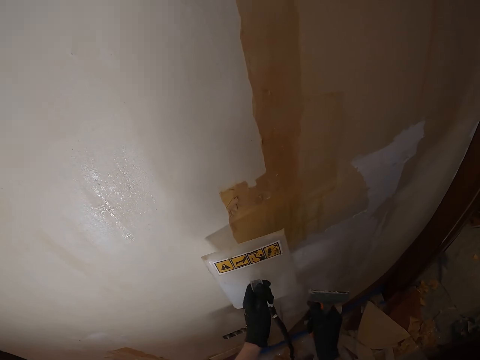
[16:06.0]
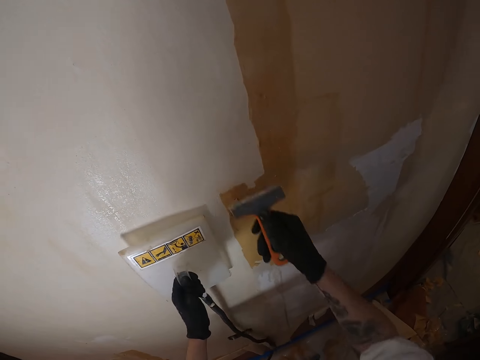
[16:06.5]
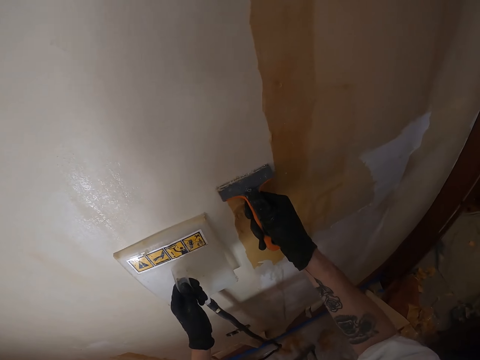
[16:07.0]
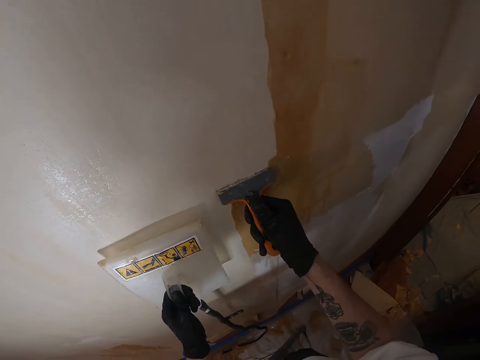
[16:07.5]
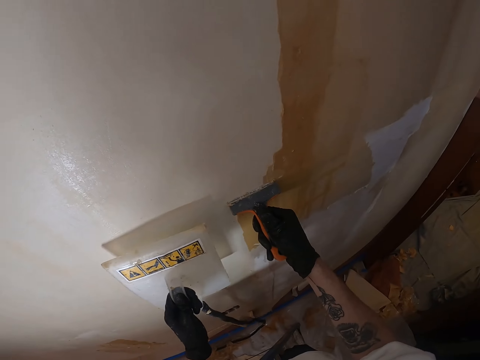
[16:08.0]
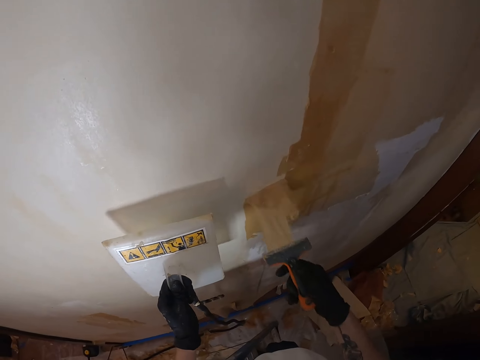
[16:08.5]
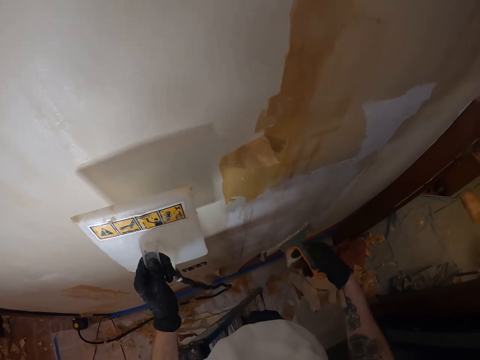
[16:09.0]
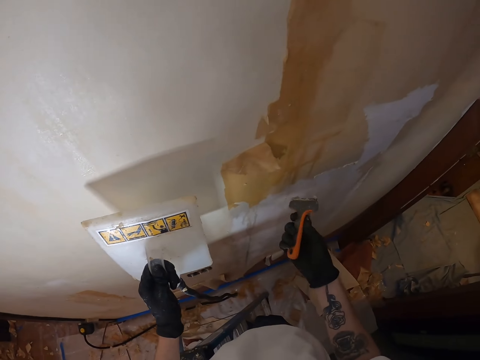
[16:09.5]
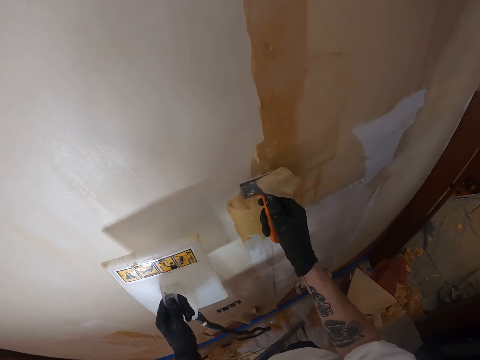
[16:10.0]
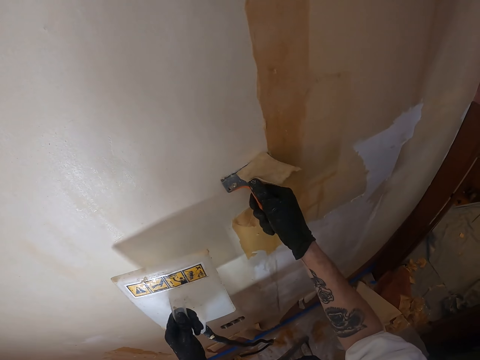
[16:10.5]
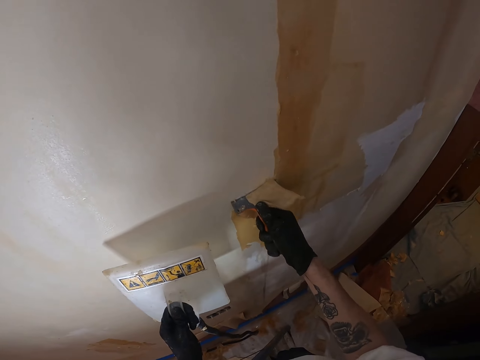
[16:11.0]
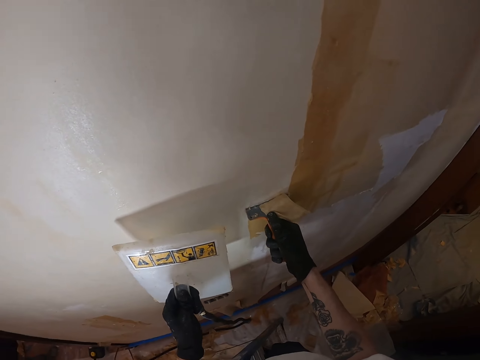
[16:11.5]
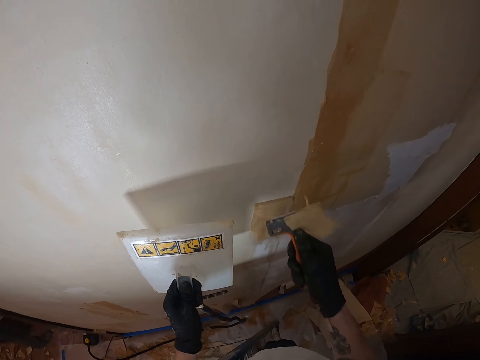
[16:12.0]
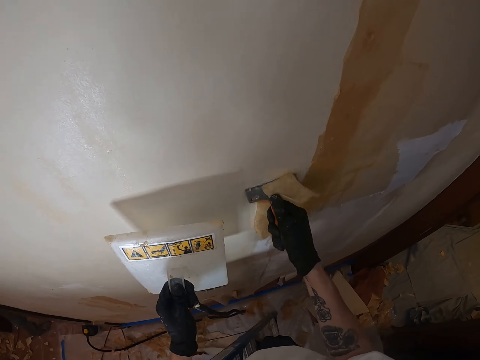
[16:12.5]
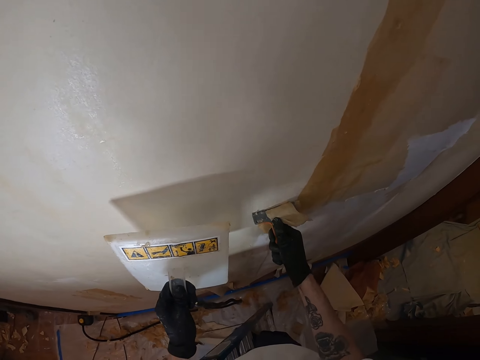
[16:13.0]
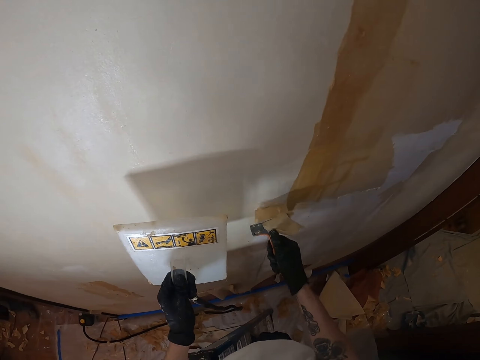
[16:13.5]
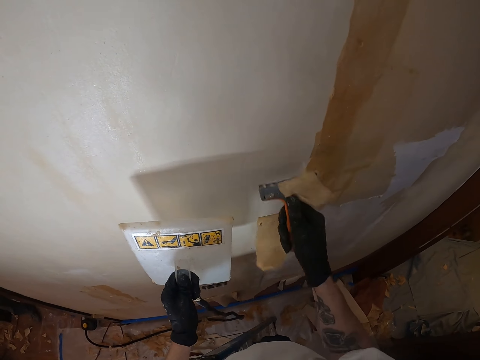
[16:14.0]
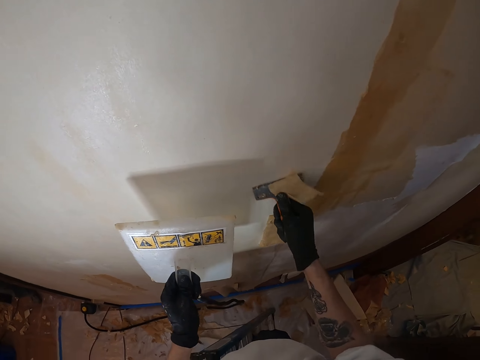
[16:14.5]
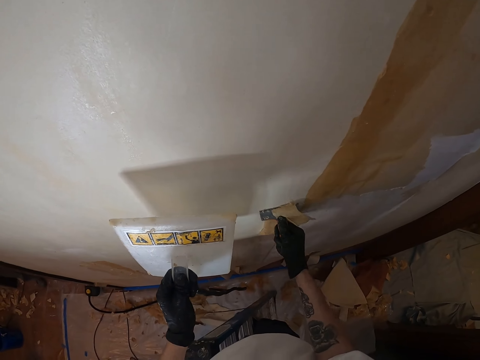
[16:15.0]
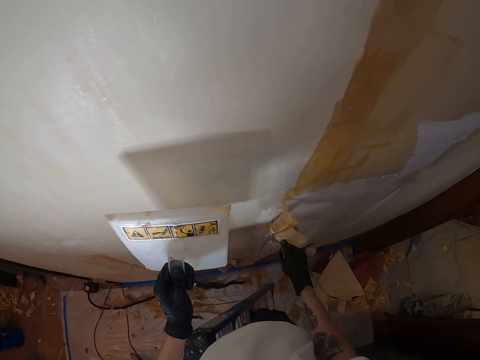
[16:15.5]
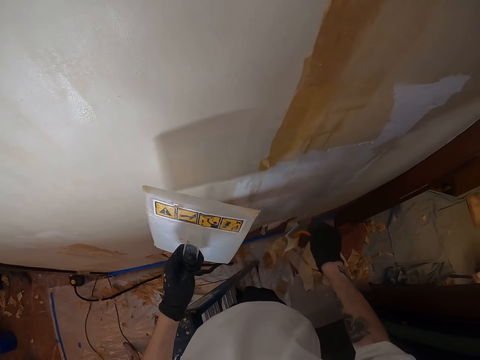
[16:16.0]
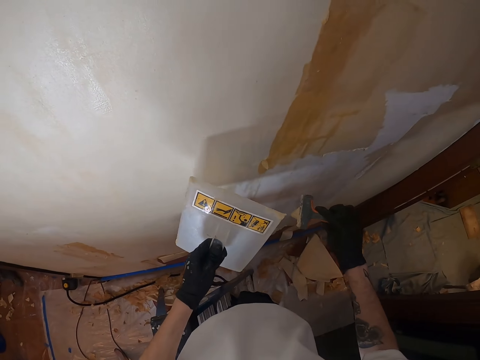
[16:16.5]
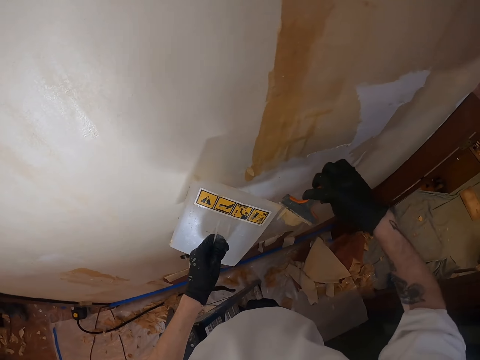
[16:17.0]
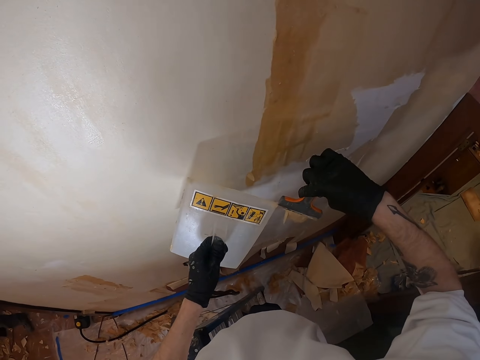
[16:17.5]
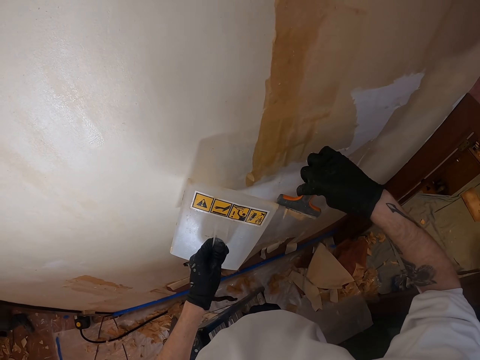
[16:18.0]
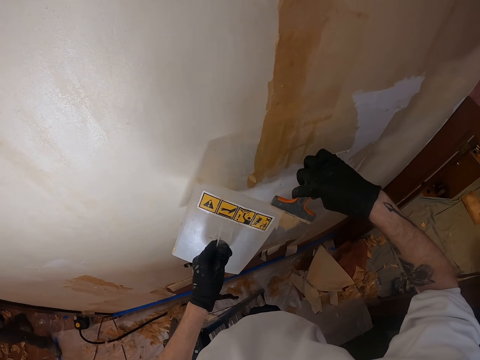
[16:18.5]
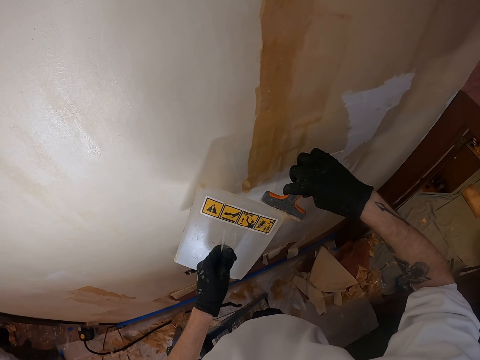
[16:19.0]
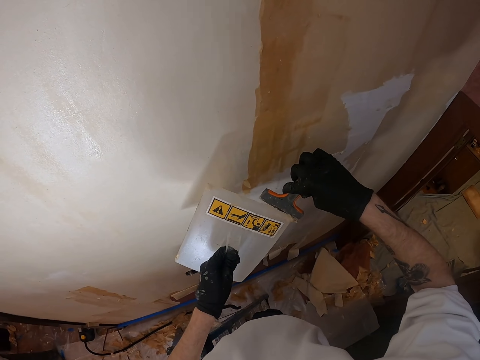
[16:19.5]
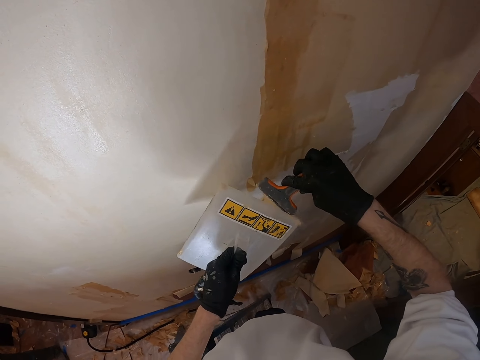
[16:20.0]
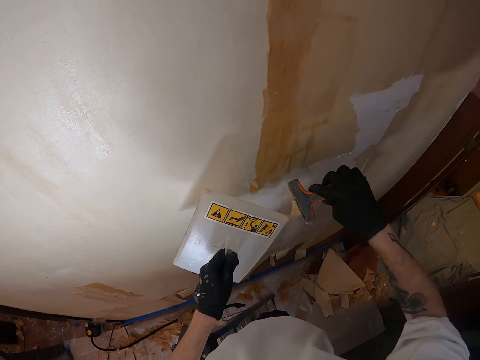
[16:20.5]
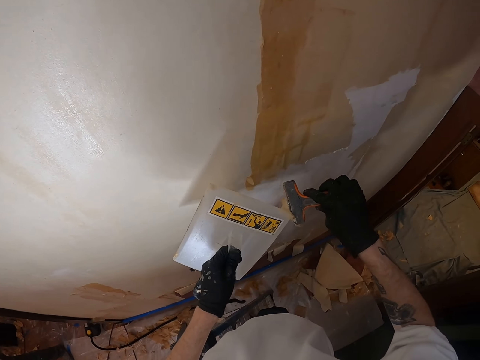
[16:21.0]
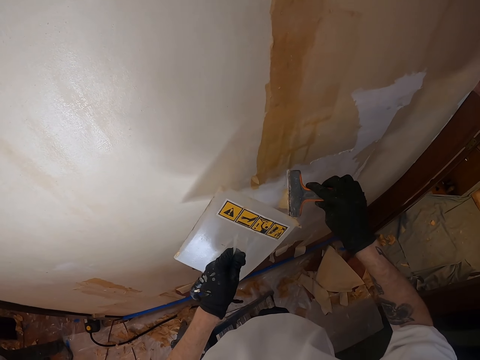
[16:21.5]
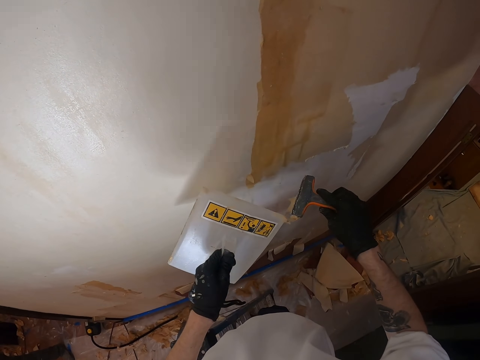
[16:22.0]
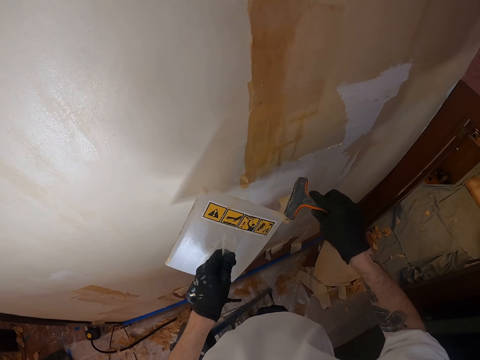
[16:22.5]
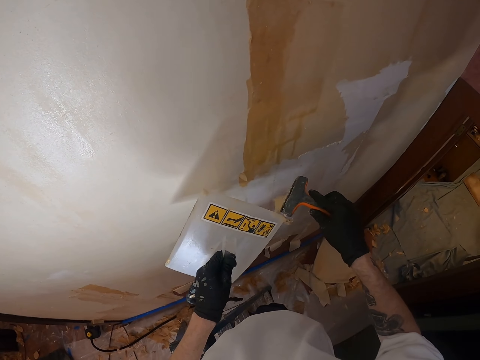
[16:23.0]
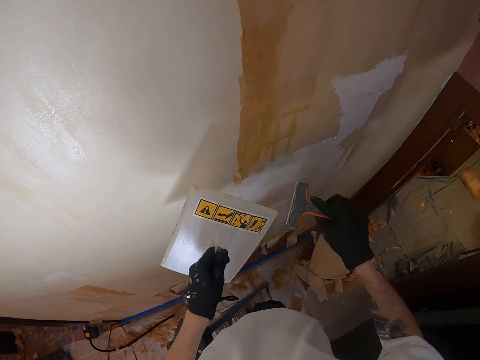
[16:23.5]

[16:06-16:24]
The camera wearer lifts the plastic float. They lift the right hand. They remove paint on the wall with a paint scraper. They move the right hand. They turn the scraper. They remove paint from the wall with the scraper. They move the right hand. They remove paint from the scraper.

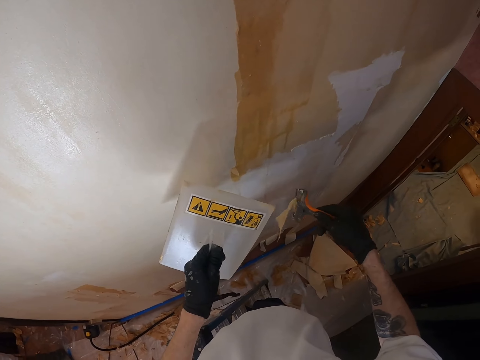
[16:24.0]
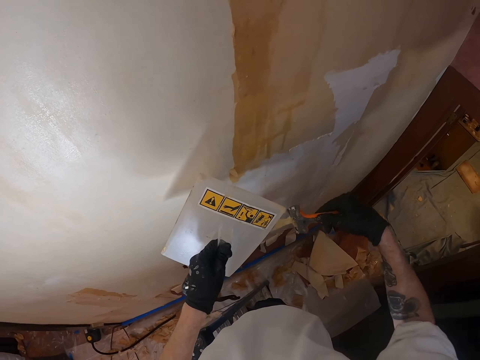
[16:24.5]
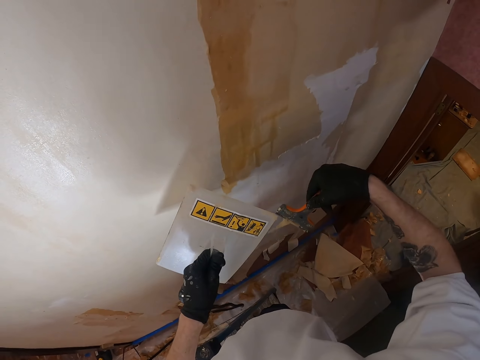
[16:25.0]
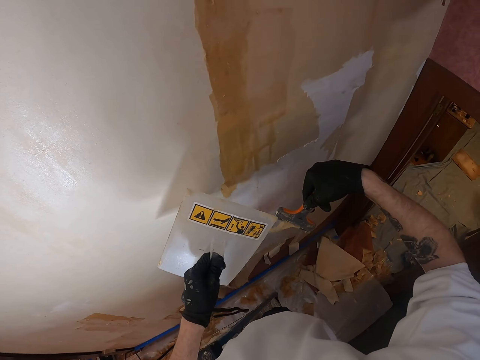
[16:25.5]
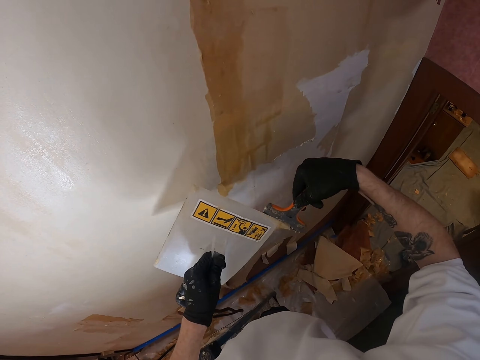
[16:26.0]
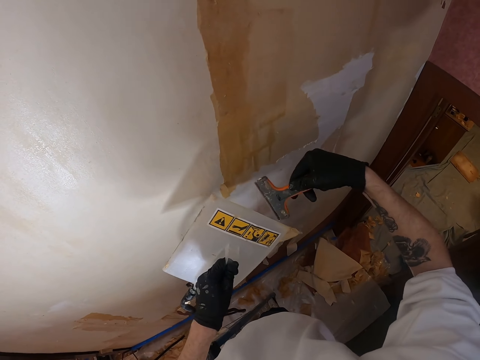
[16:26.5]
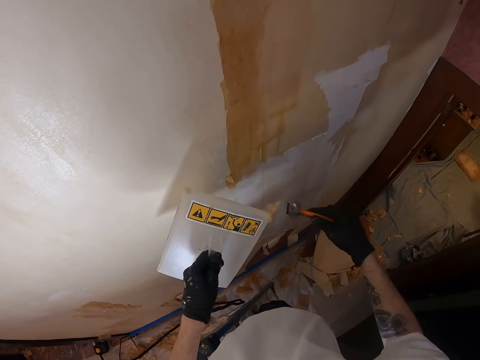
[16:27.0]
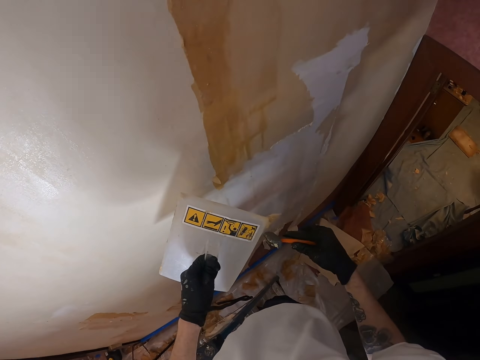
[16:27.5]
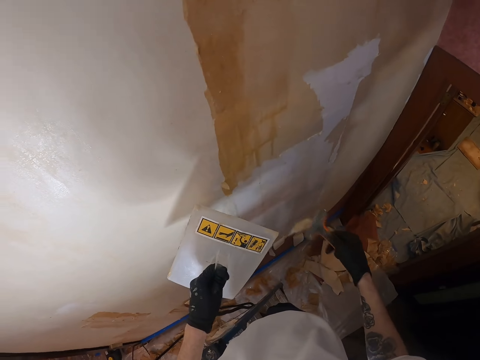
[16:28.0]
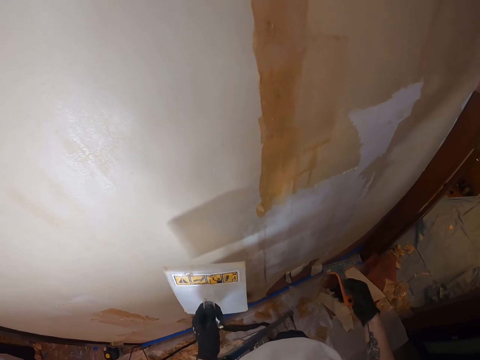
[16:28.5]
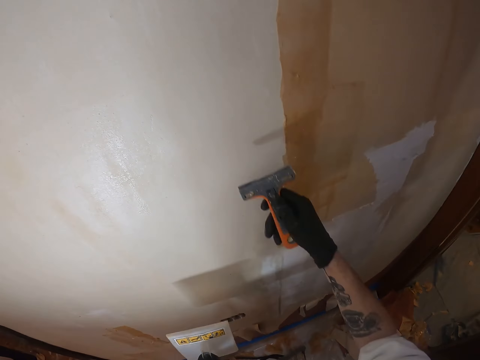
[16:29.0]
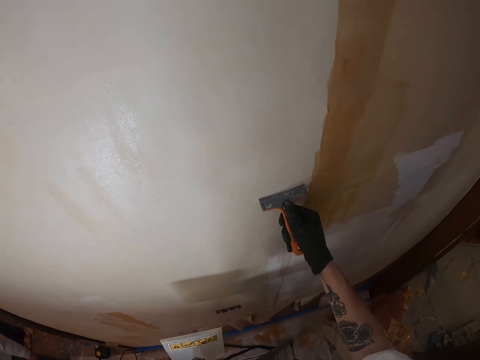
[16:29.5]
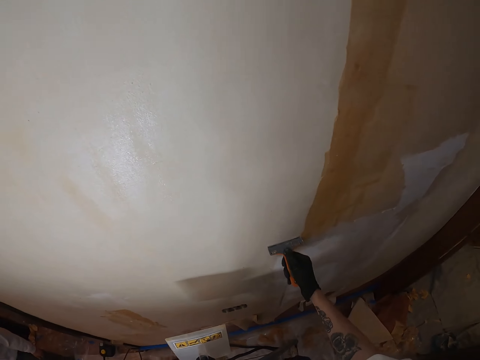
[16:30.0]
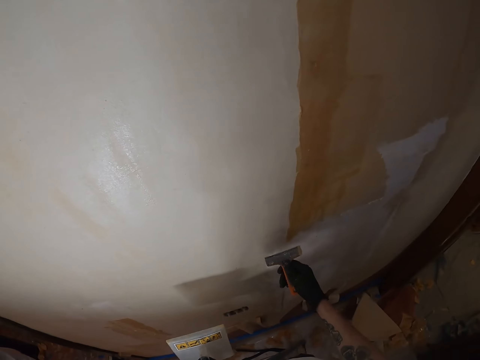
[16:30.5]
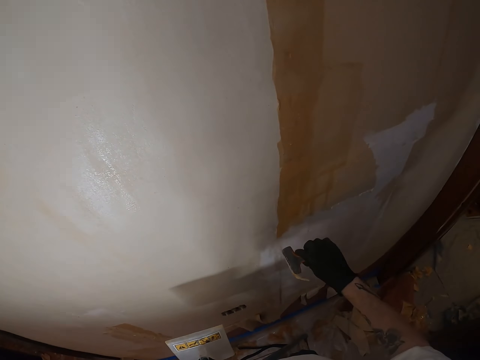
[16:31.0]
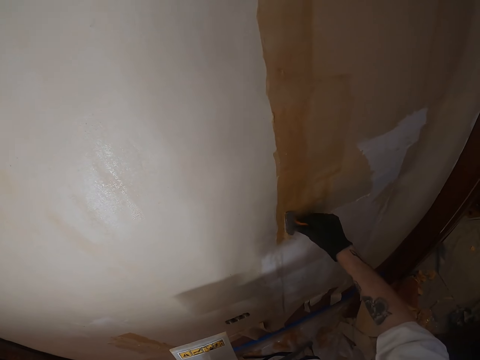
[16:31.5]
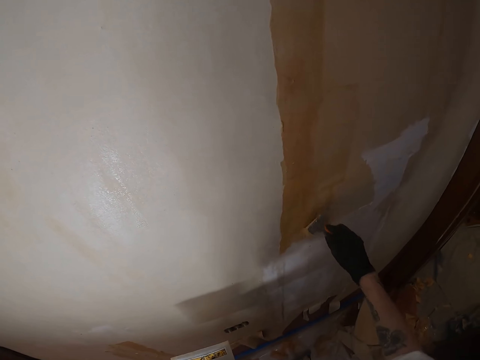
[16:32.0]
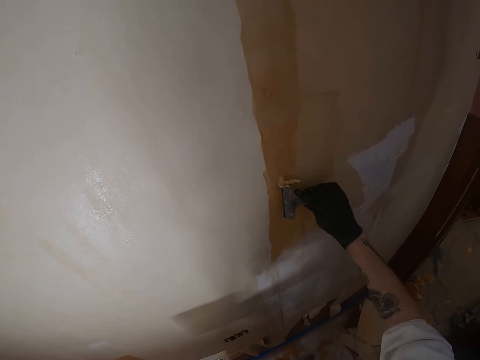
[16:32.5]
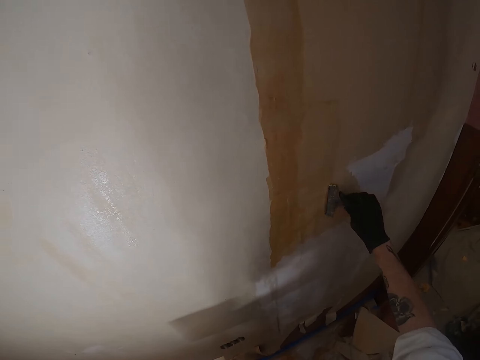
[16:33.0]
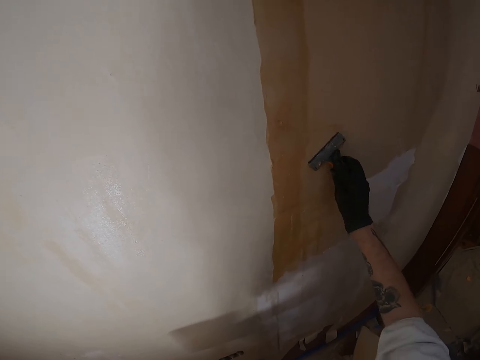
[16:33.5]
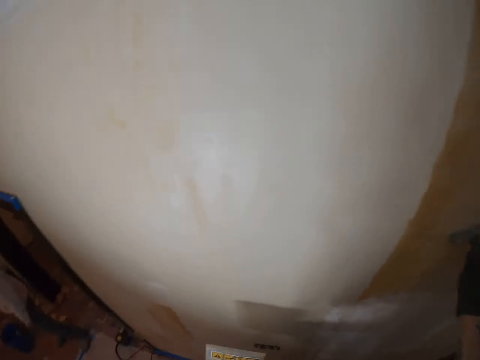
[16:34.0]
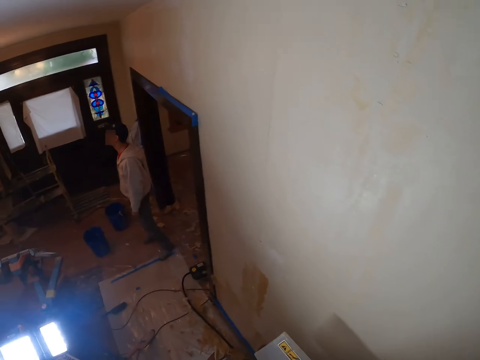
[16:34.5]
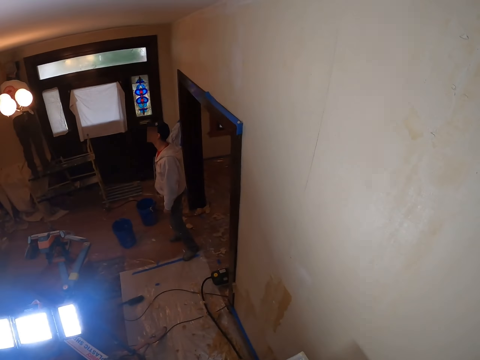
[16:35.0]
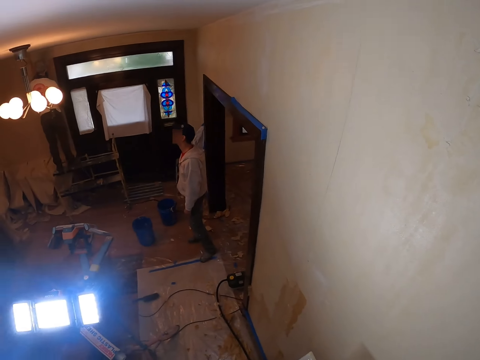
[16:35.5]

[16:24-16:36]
The camera wearer removes paint from the plastic float. They lift the right hand. They remove paint on the wall with a paint scraper. They turn the scraper. They remove paint from the wall with the scraper. They look around.
